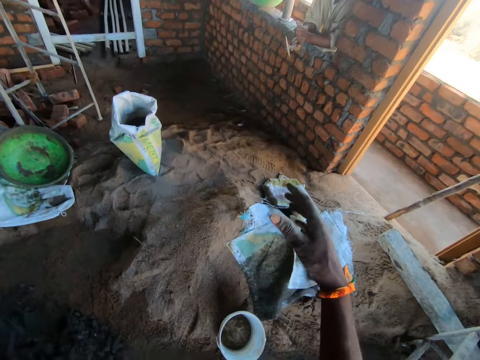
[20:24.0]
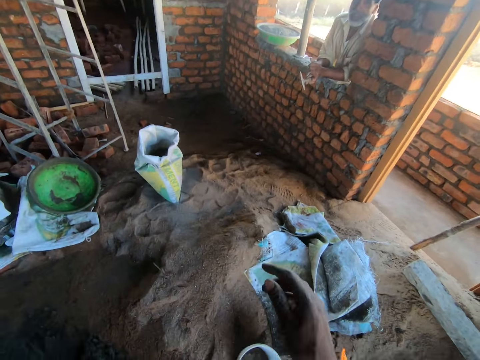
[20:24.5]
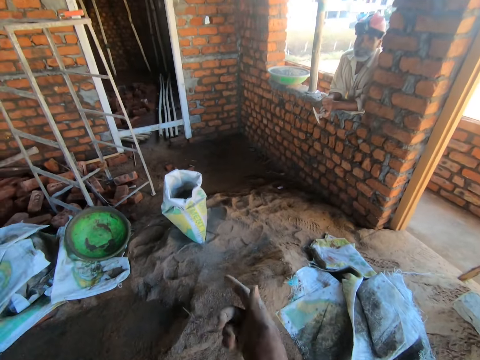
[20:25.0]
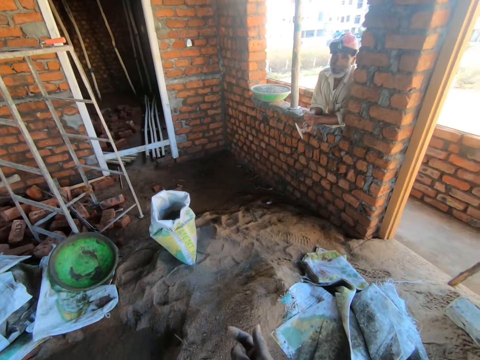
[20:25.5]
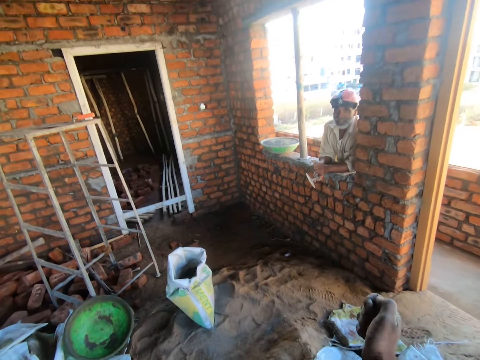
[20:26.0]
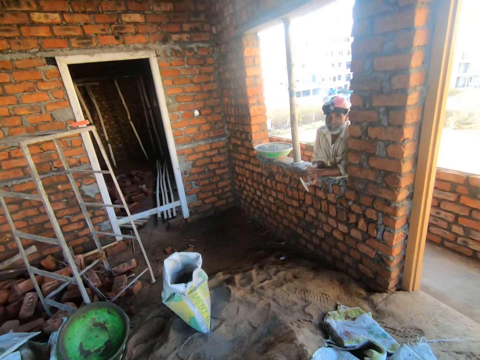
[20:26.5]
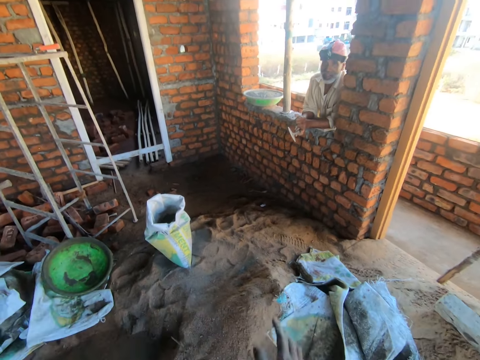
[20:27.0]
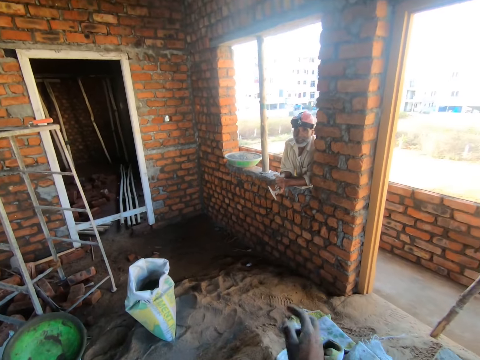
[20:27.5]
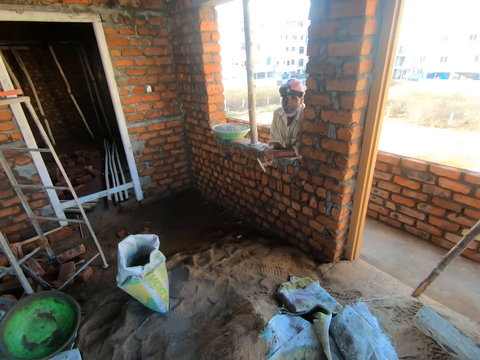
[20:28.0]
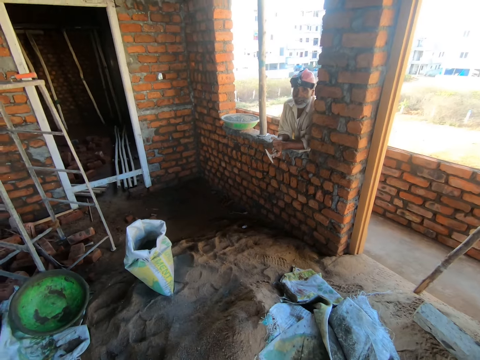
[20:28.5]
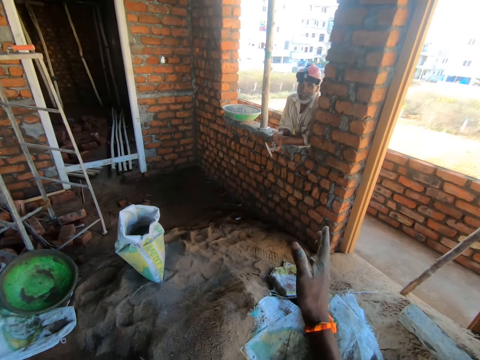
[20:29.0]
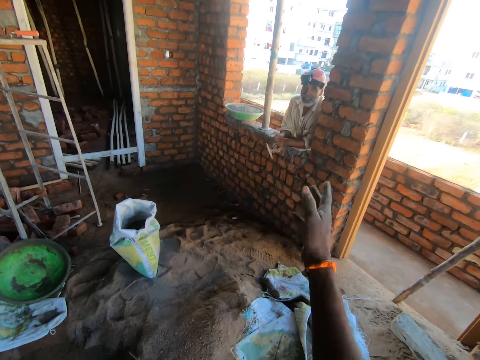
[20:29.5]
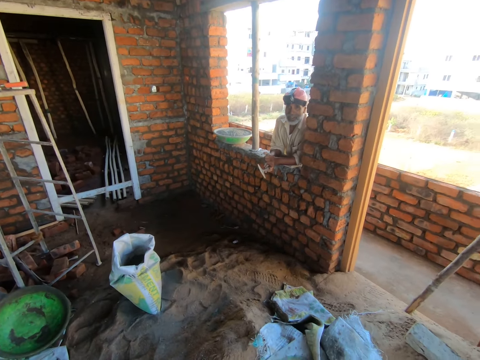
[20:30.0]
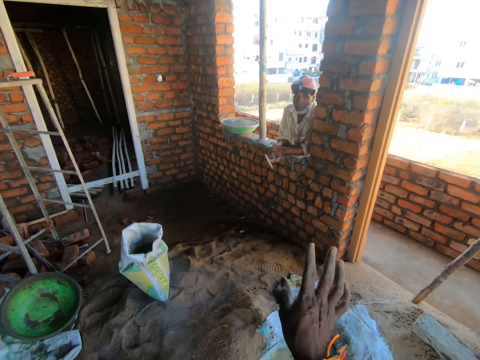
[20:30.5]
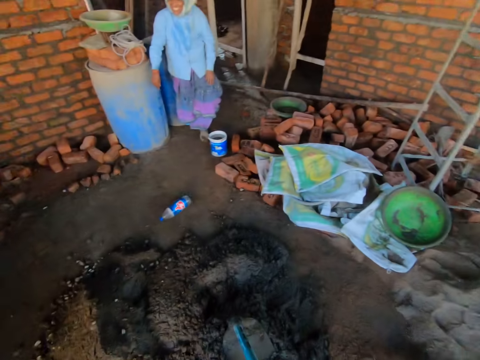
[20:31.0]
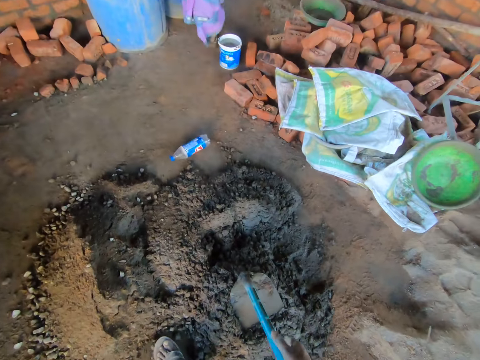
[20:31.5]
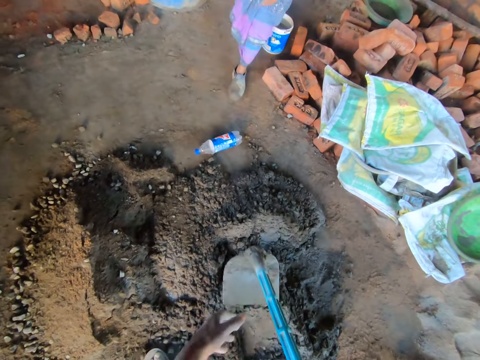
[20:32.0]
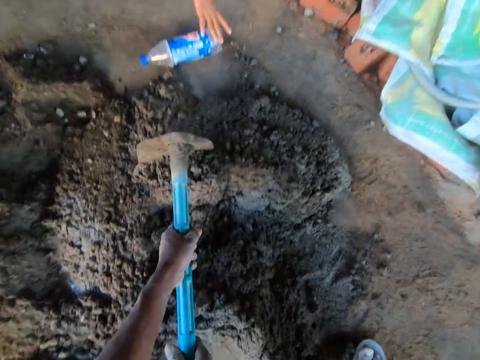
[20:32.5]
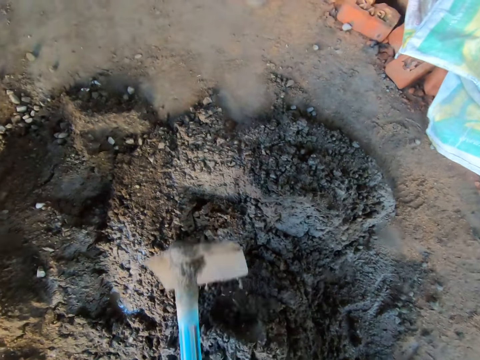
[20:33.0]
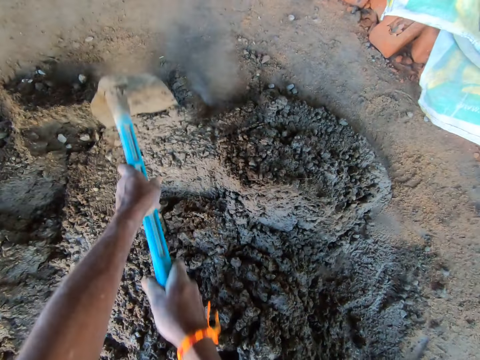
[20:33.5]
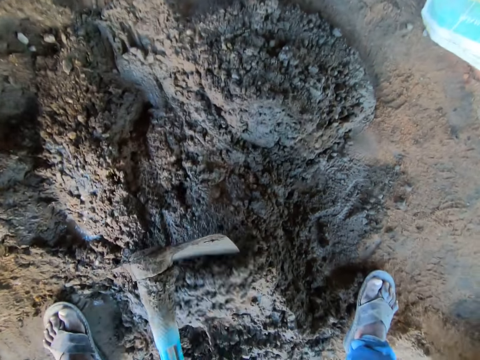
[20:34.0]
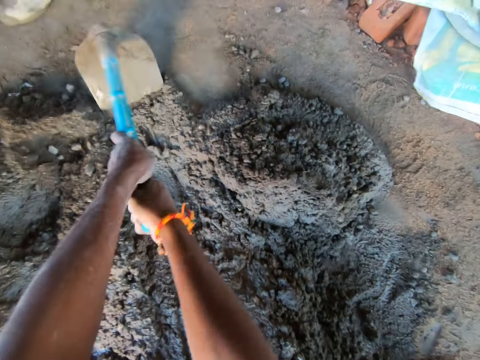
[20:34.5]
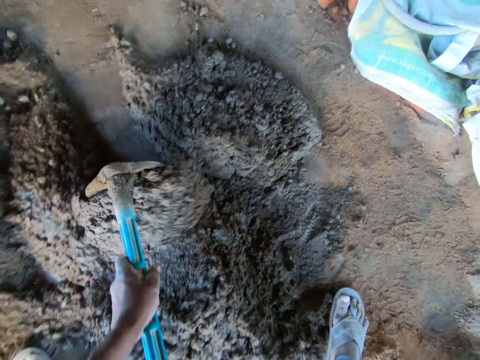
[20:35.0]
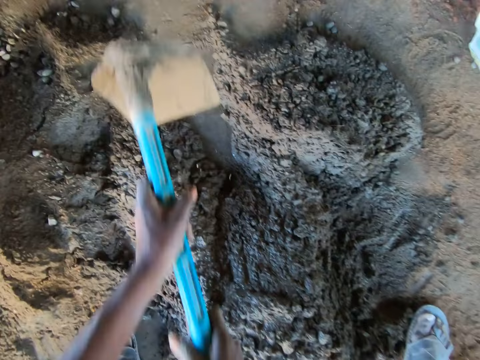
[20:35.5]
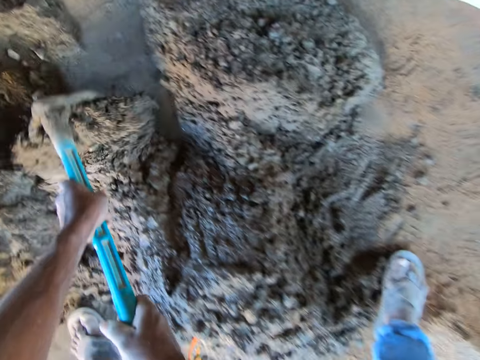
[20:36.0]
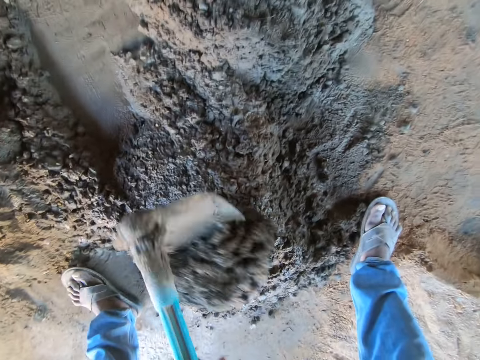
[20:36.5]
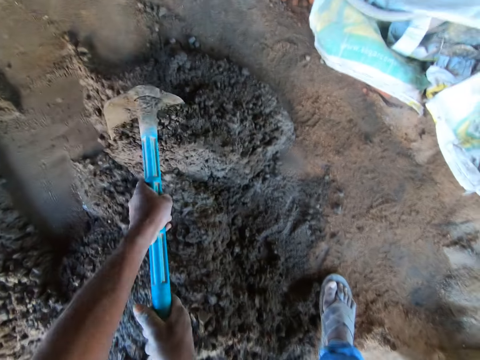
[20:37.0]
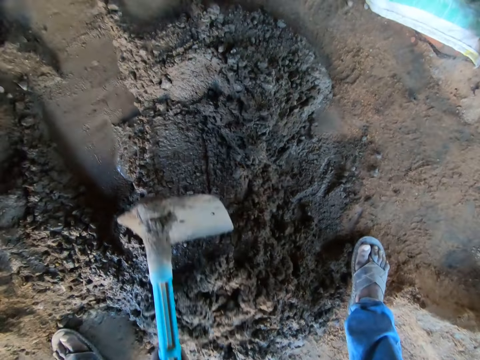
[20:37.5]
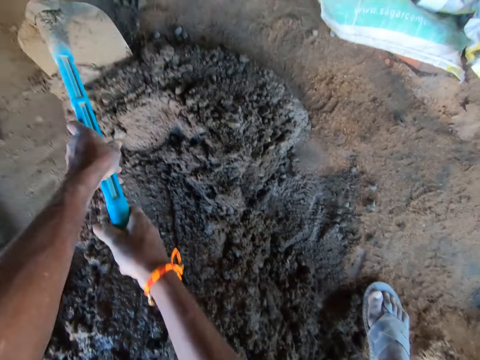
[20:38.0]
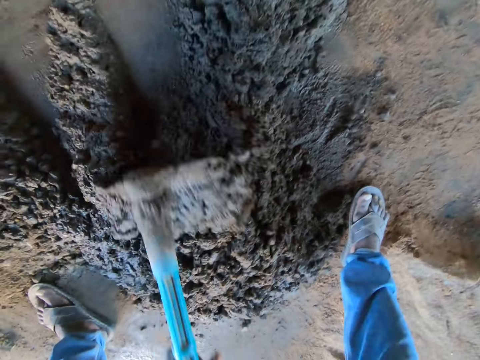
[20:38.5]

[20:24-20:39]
The camera wearer gestures out with his hand. He picks up the hoe. He mixes sand with water.

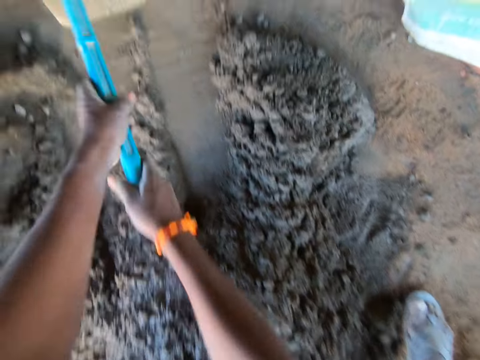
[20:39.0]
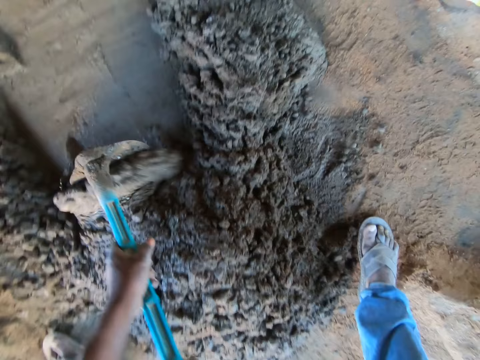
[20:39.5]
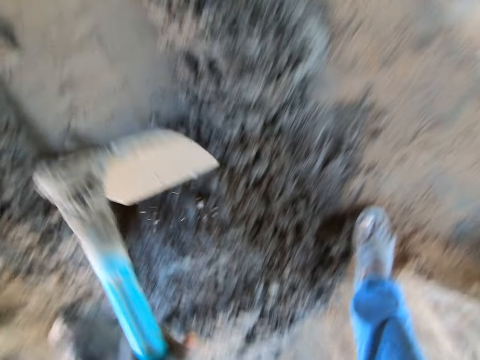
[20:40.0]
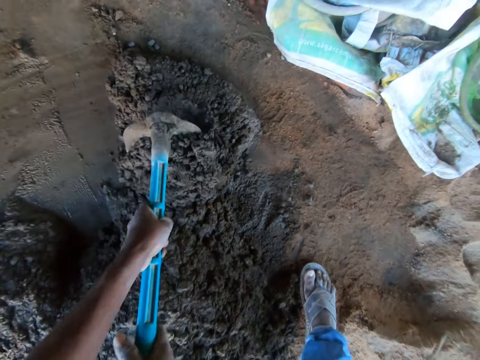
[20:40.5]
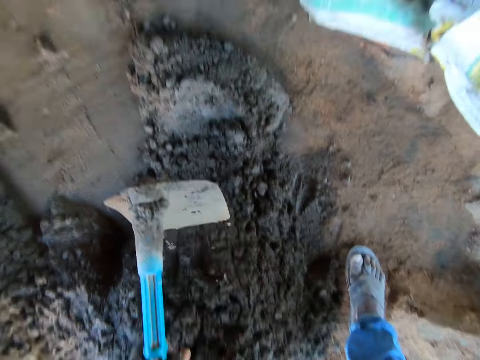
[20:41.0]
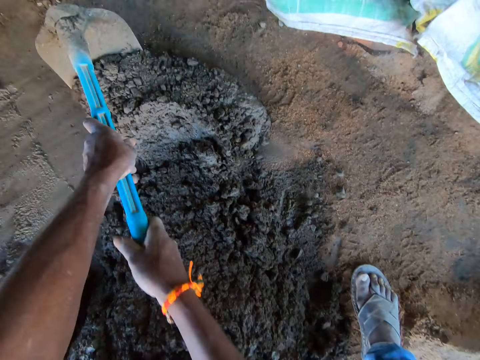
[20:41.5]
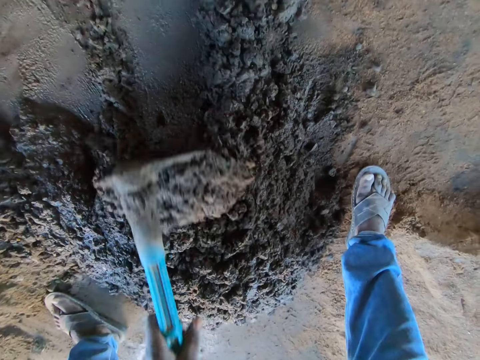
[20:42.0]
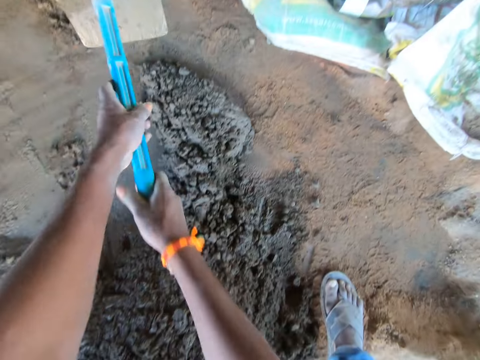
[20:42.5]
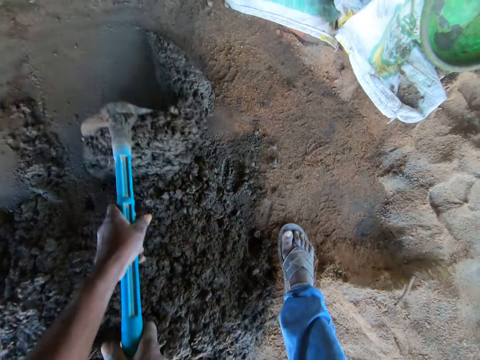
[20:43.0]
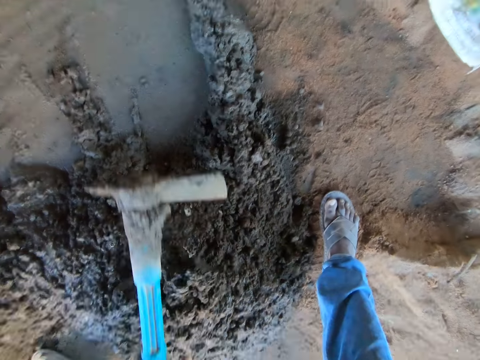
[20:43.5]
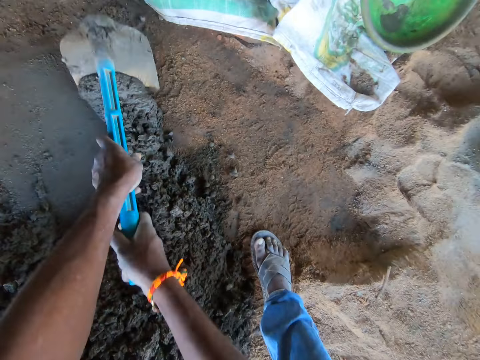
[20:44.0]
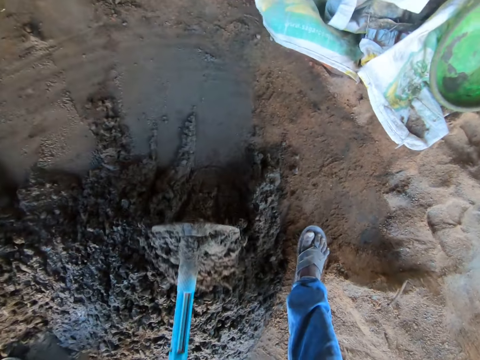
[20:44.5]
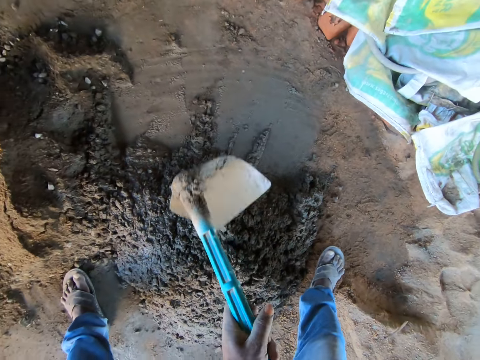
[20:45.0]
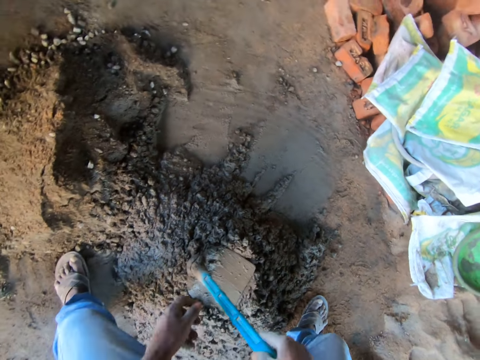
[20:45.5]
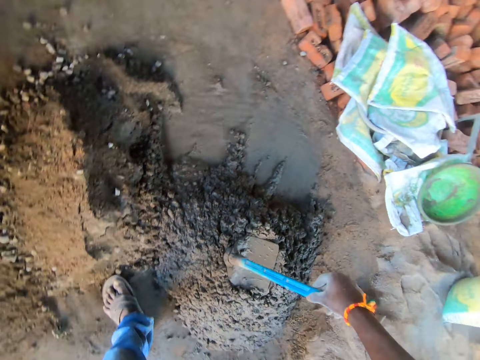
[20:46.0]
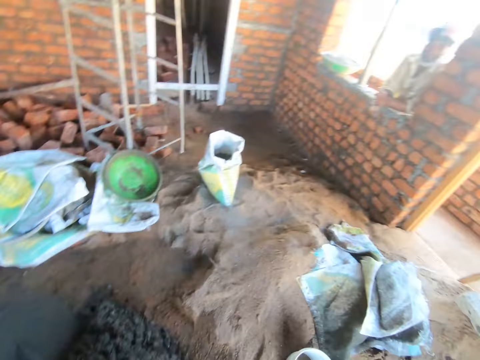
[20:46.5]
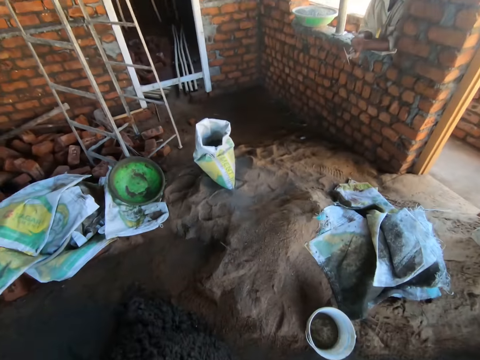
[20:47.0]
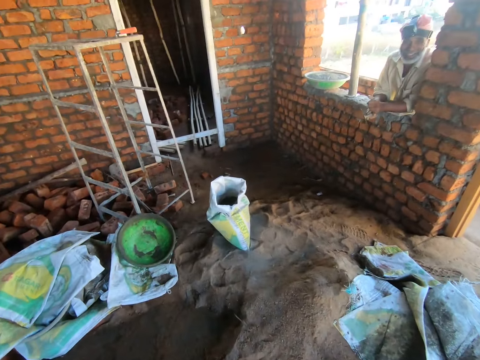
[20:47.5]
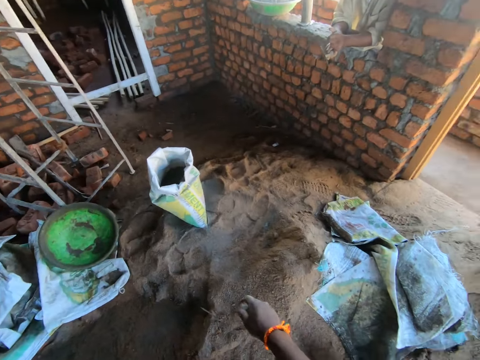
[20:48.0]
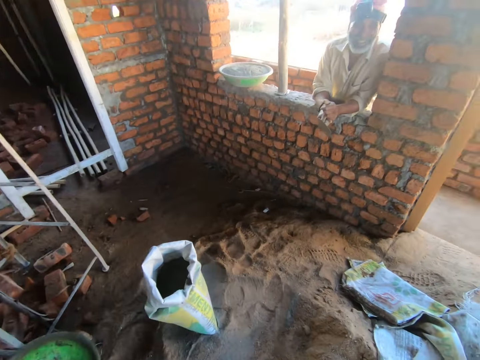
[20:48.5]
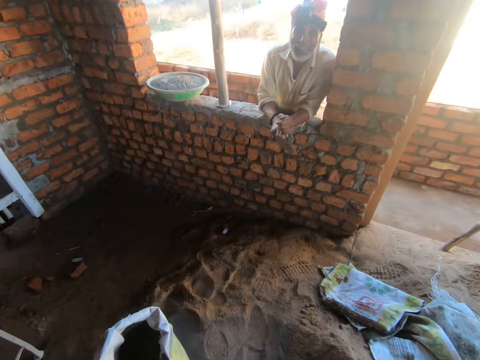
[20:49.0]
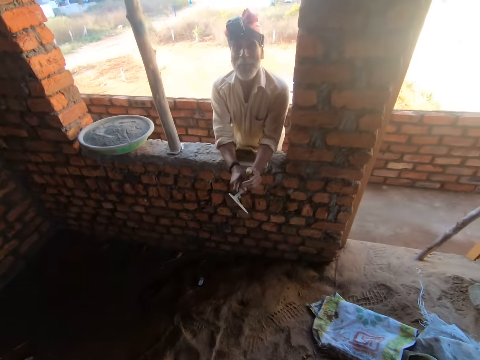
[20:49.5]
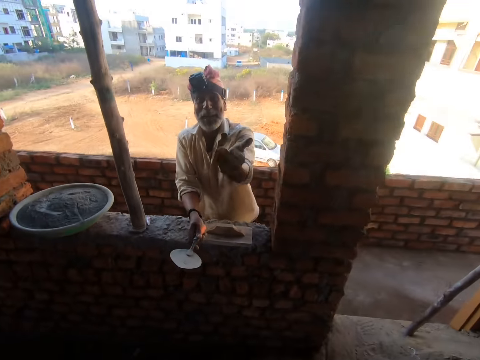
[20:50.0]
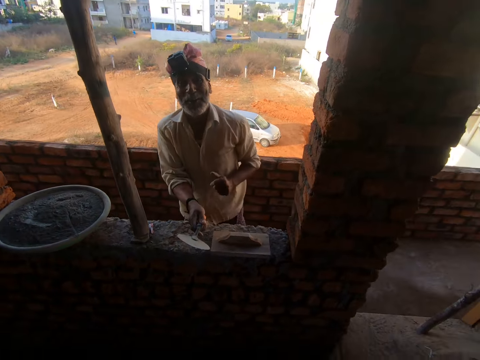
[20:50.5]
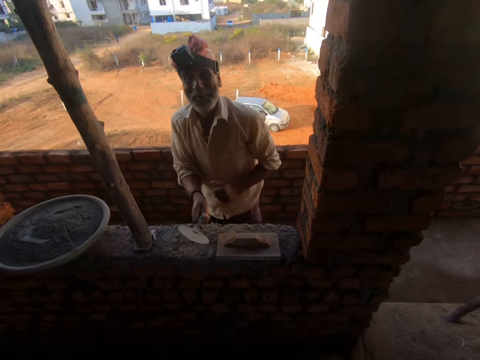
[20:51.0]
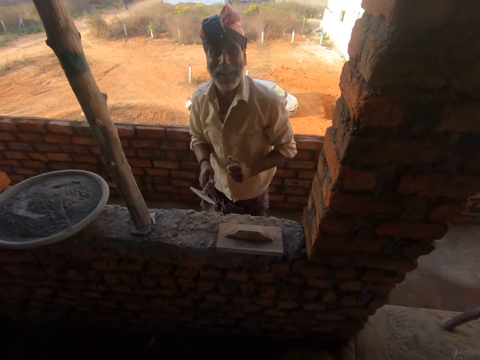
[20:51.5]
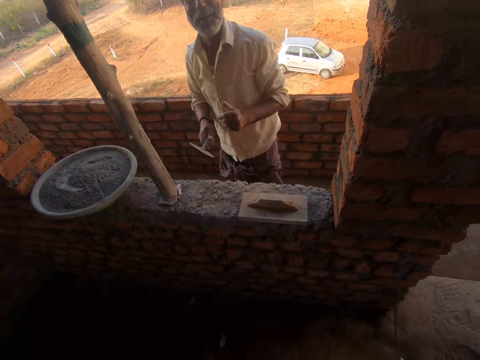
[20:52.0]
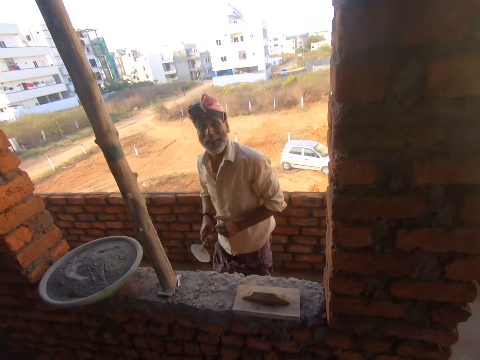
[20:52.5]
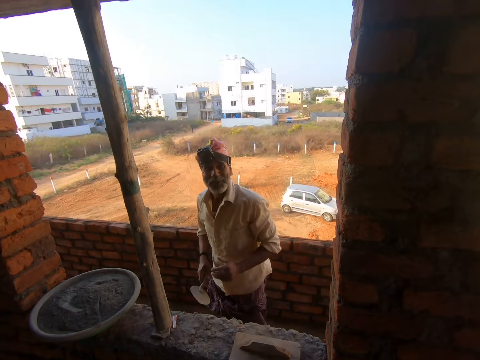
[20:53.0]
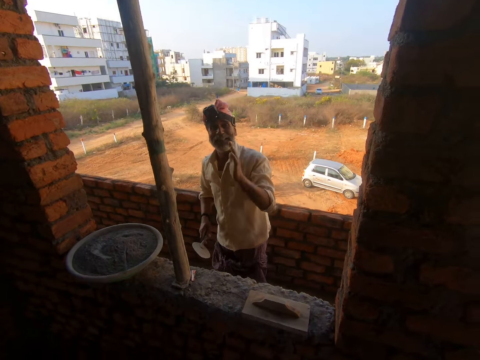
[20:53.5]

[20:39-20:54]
The camera wearer looks around the room. They talk to a man. They walk around the room. The man gestures out with his hand.
